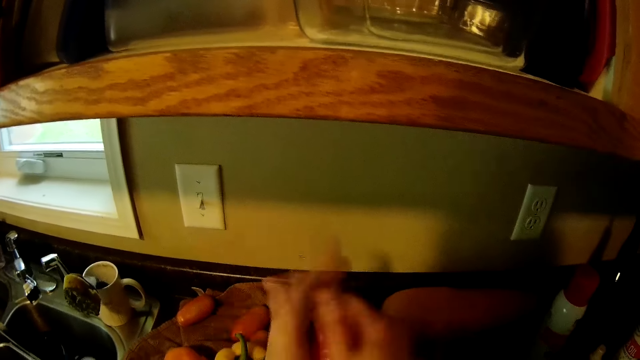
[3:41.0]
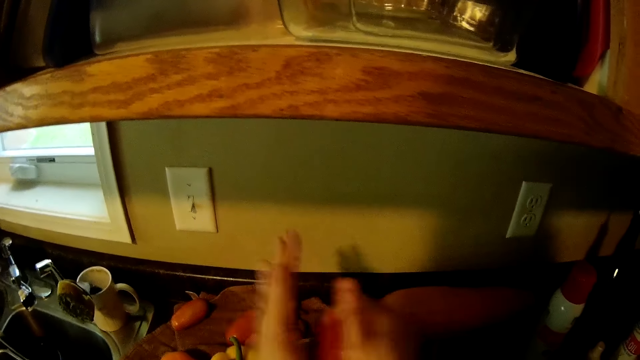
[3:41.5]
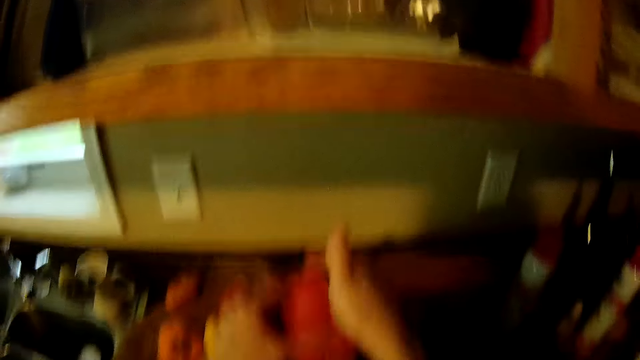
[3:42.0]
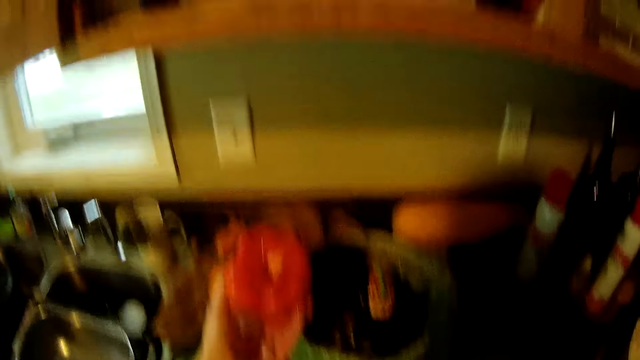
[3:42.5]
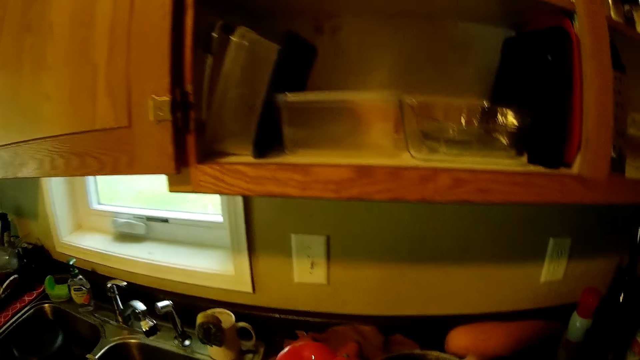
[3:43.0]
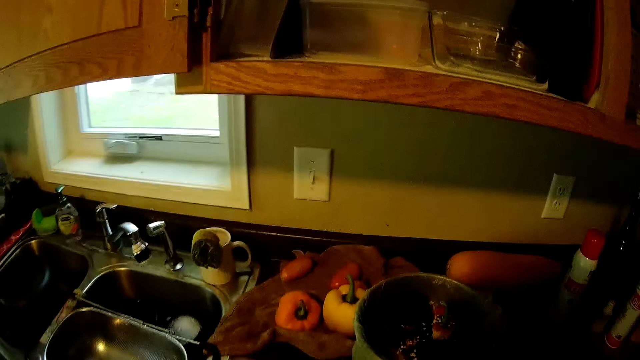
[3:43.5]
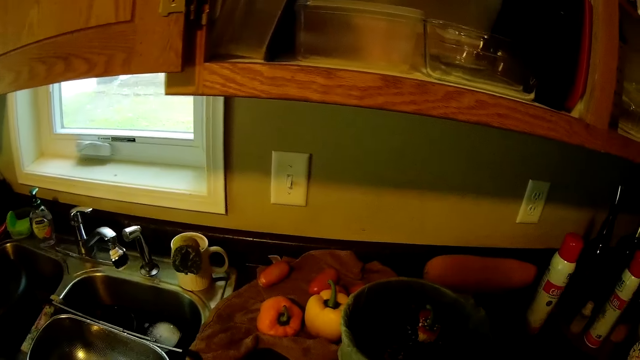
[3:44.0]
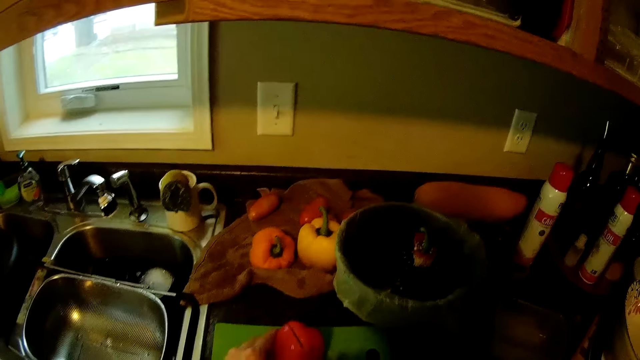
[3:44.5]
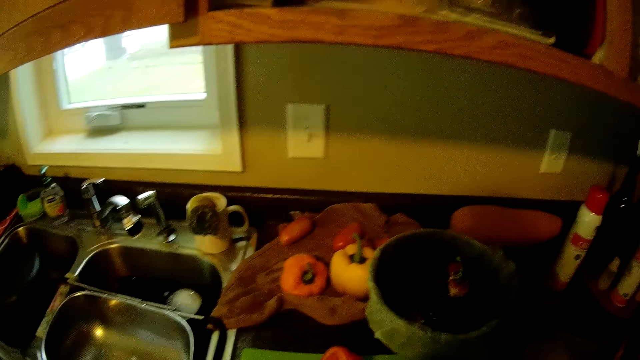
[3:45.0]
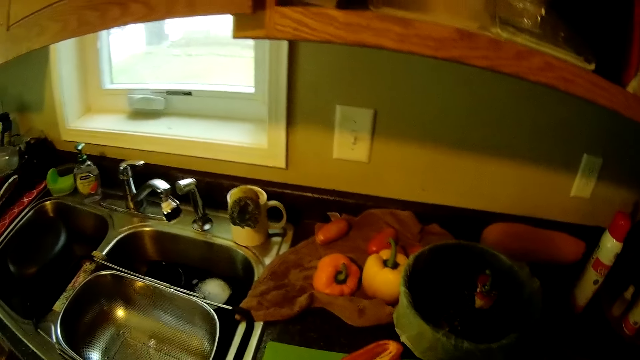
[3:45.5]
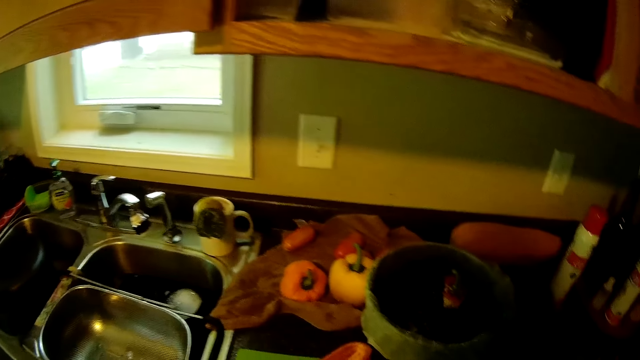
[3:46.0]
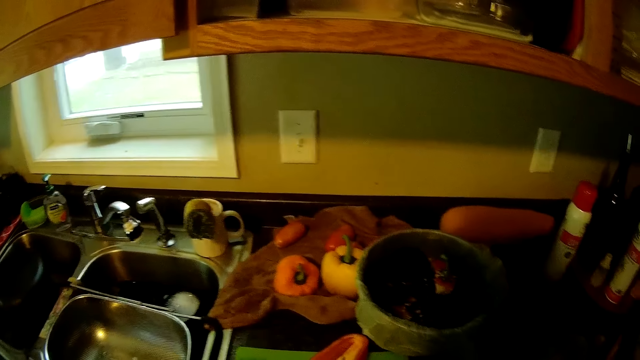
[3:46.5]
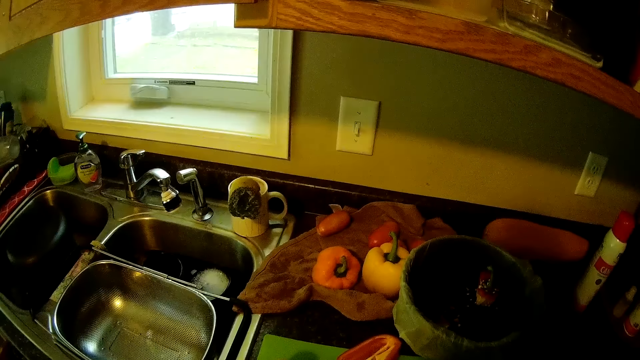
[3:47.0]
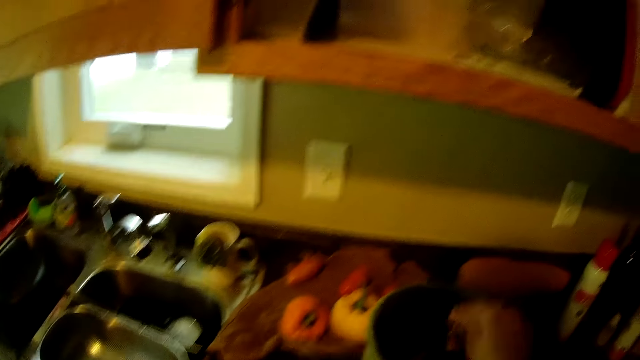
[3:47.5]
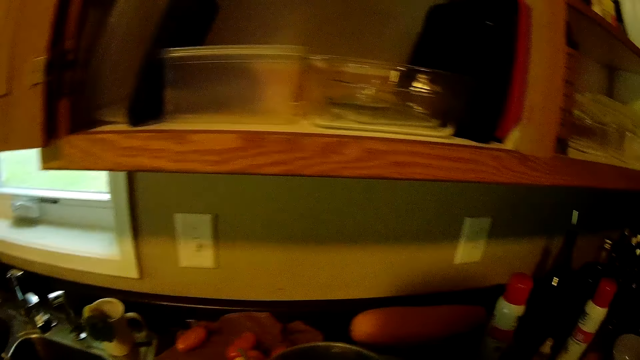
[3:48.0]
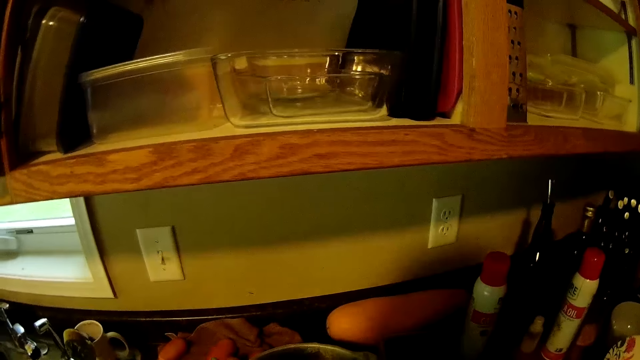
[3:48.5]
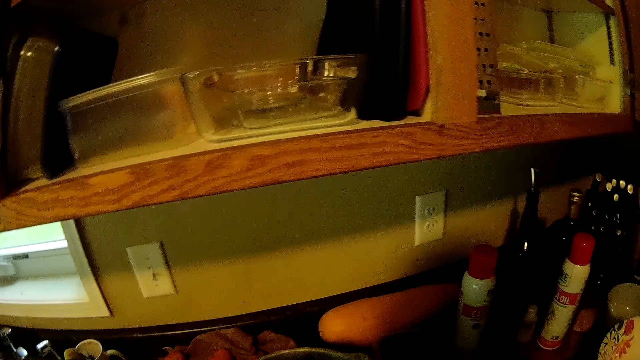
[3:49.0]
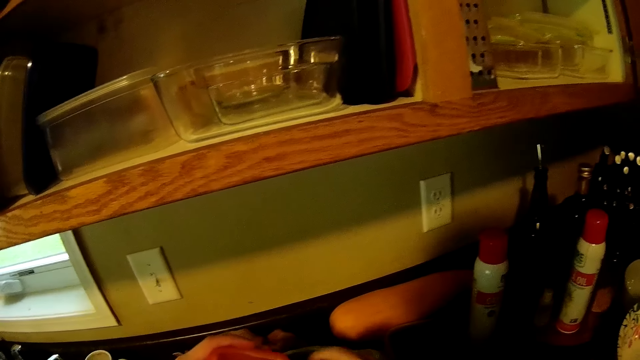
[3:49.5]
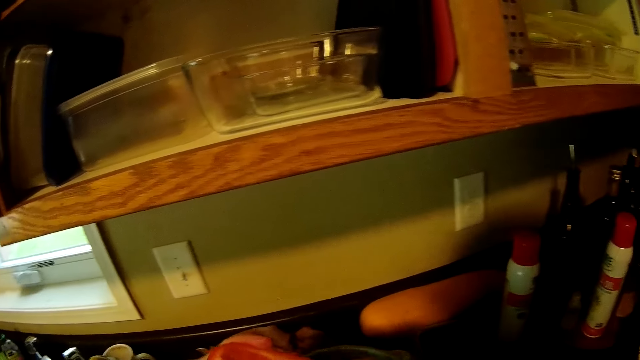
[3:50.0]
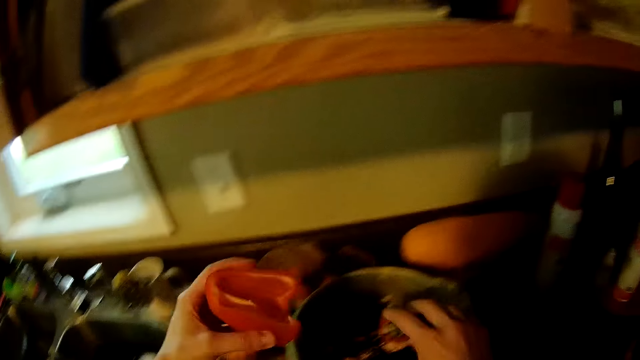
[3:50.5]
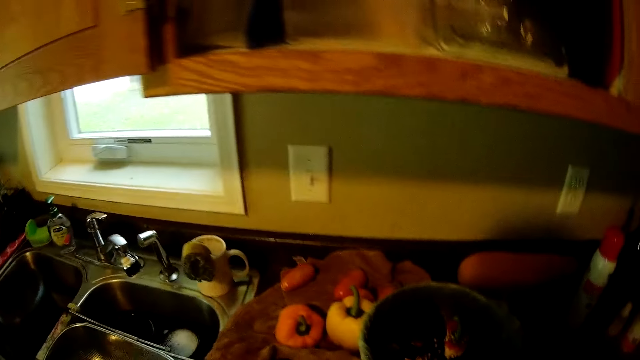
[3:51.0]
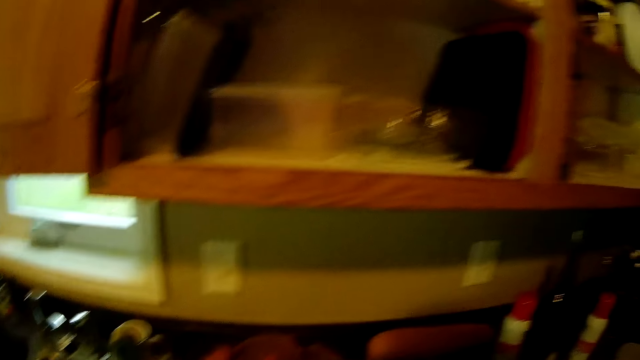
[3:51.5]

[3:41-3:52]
The camera wearer slices the red ball pepper on the chopping board with the knife. They are moving in the kitchen.

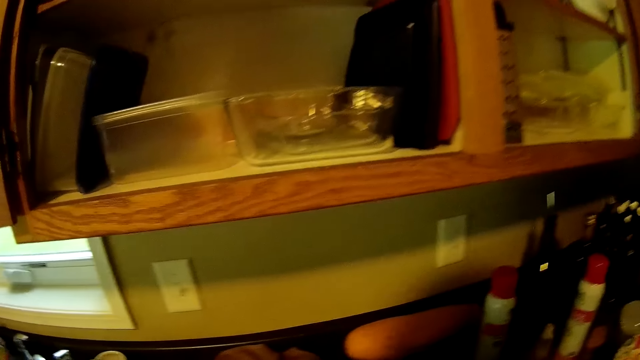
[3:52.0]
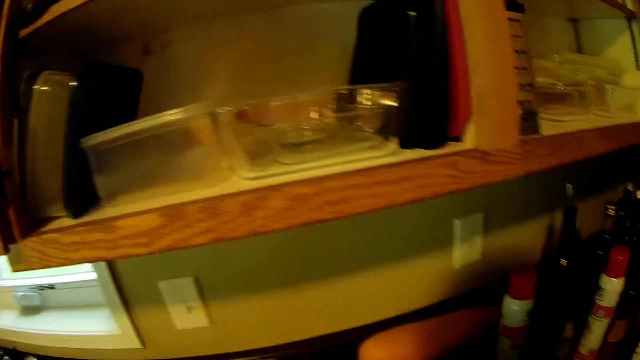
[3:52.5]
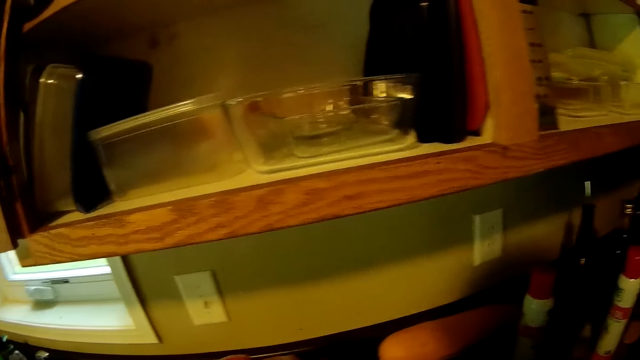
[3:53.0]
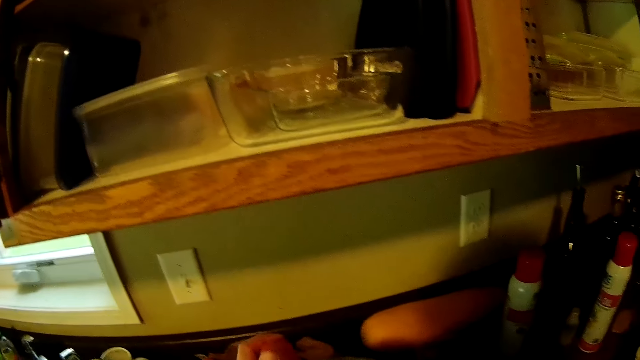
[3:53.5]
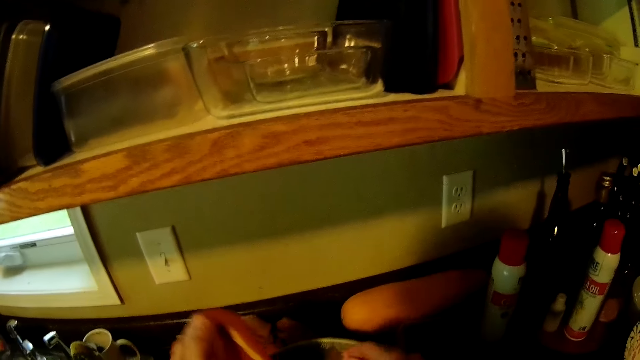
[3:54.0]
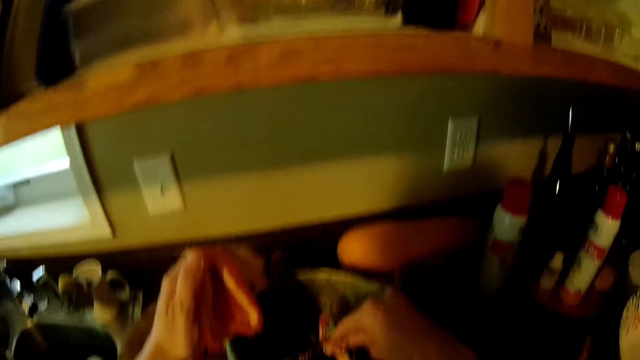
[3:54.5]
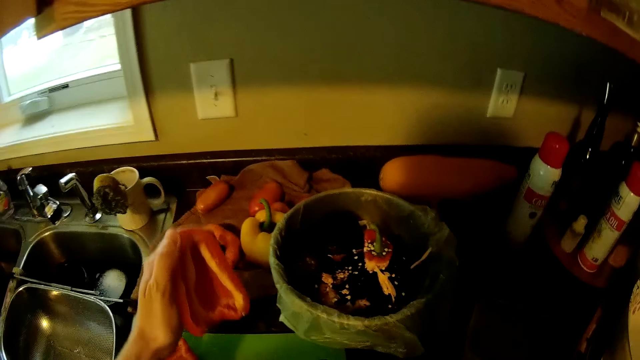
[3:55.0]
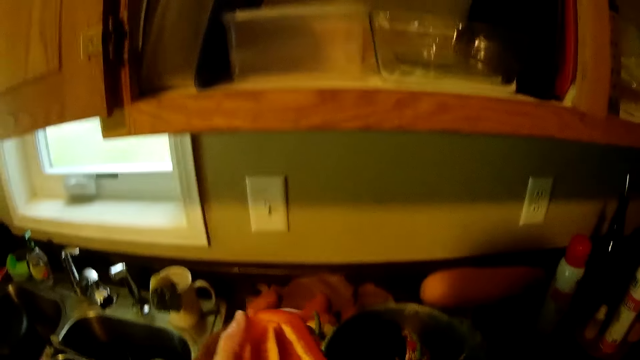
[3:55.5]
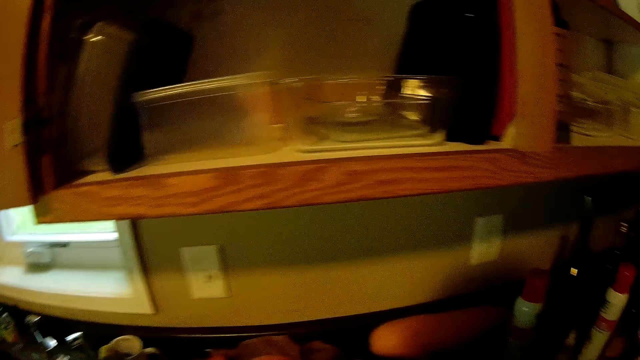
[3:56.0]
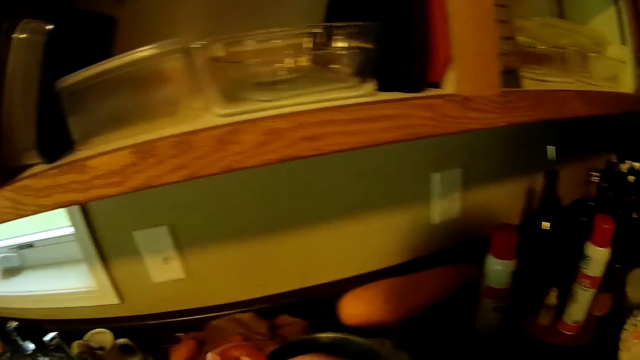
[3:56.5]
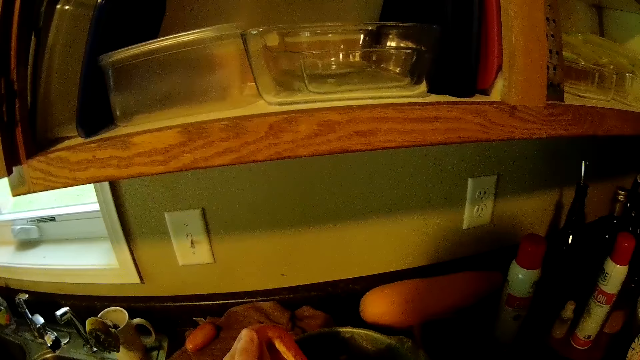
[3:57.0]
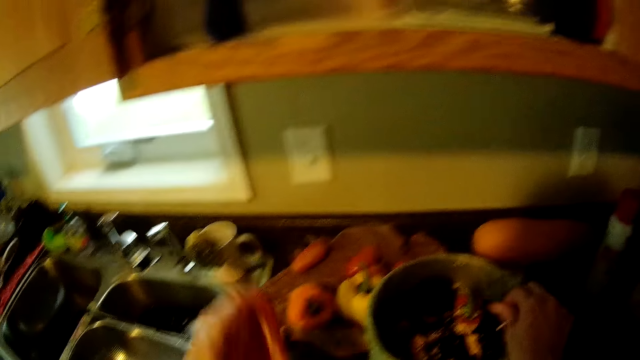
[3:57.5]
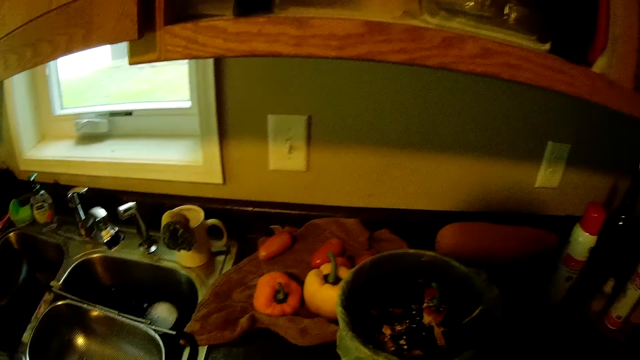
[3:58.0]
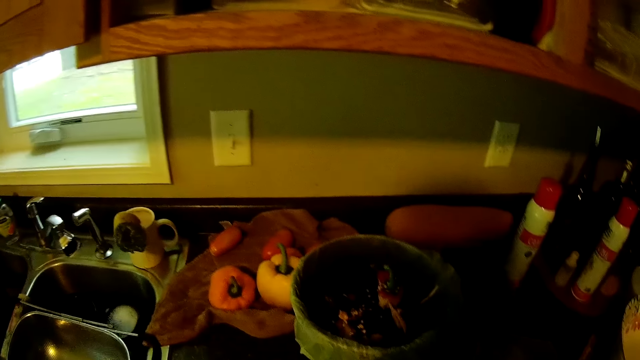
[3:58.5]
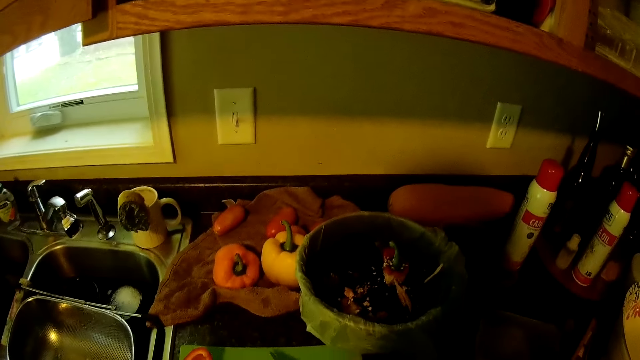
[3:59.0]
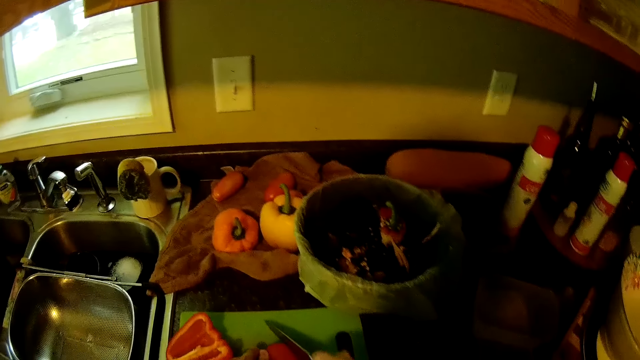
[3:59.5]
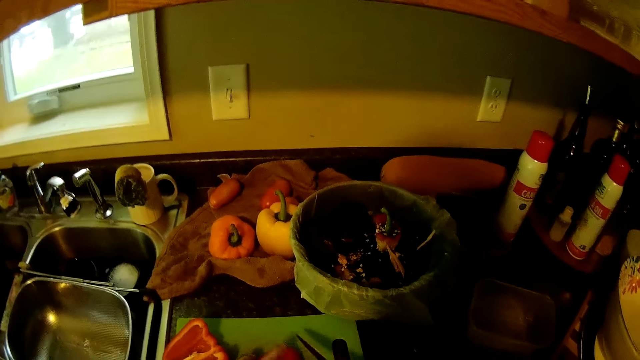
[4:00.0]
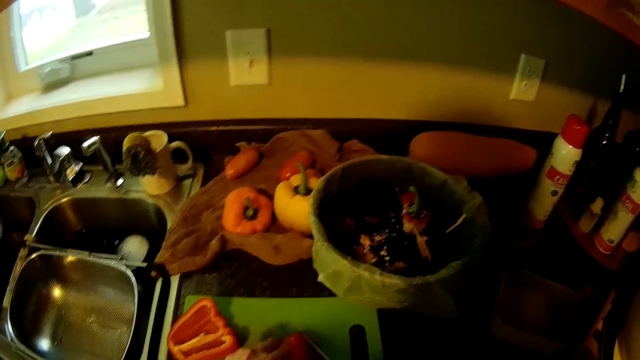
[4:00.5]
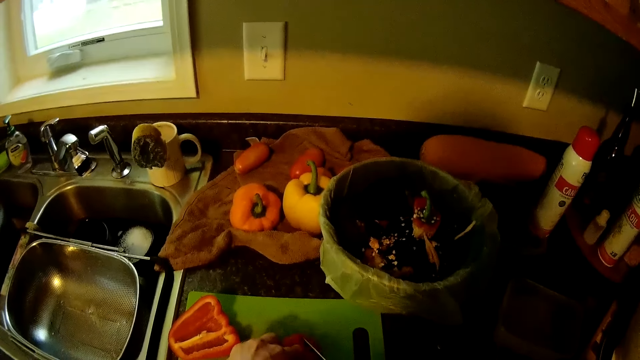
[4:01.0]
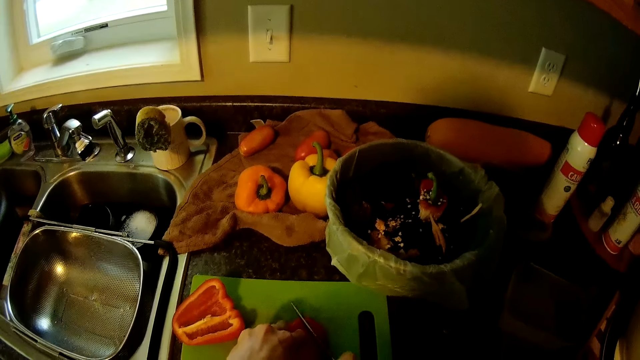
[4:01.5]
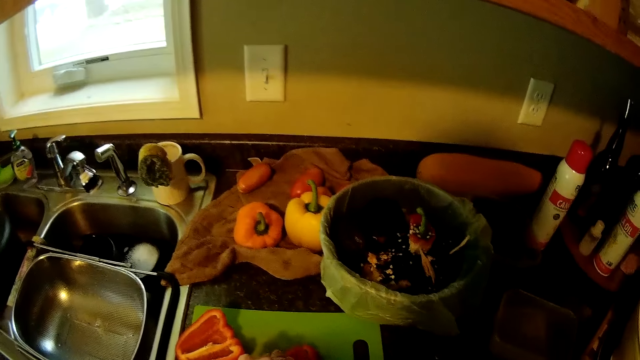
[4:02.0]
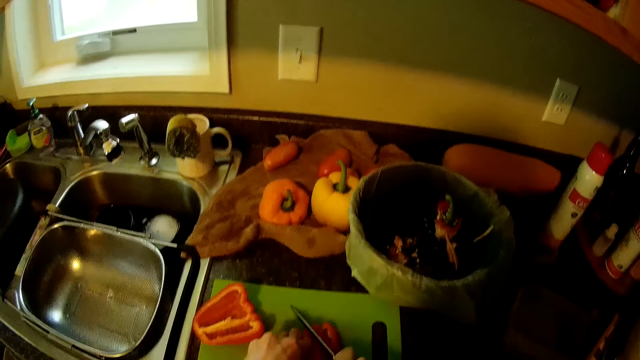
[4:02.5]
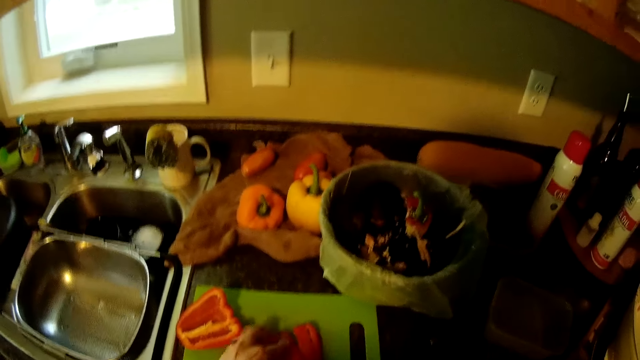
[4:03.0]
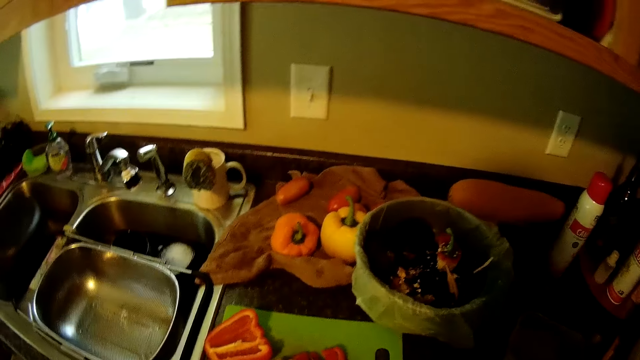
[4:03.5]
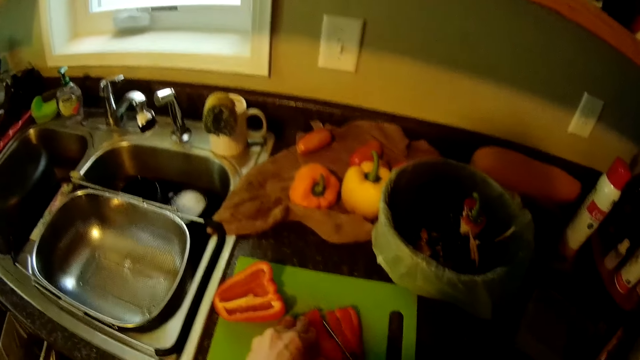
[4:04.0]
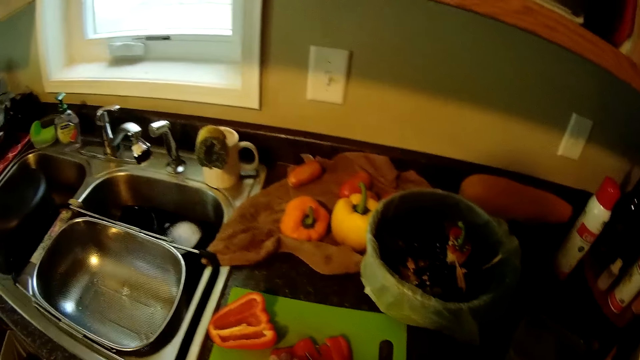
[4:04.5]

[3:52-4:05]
The camera wearer is putting the pepper in the tin. She removes the seed from the red ball pepper with her hands. She slices the red ball pepper on the chopping board with the knife.
